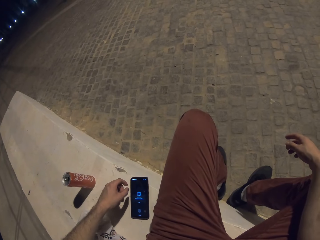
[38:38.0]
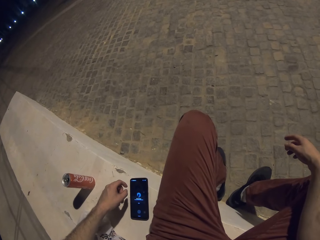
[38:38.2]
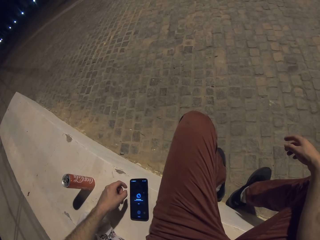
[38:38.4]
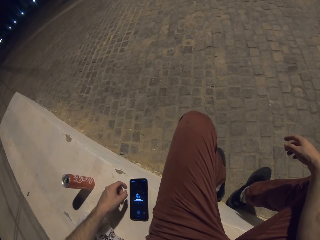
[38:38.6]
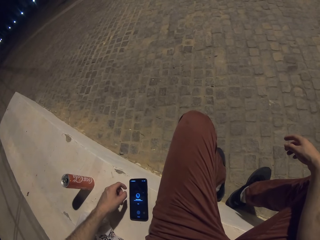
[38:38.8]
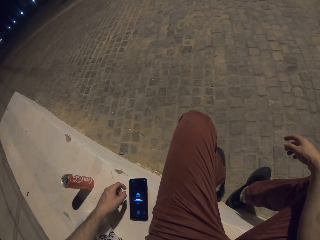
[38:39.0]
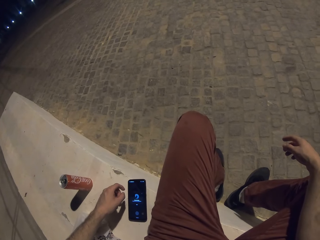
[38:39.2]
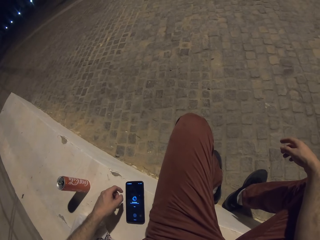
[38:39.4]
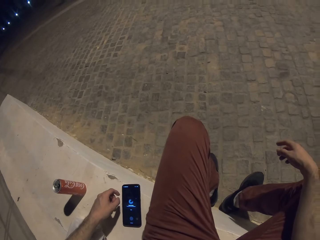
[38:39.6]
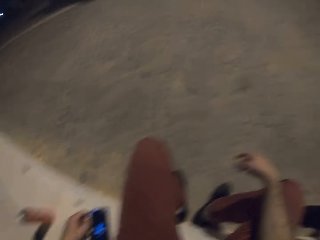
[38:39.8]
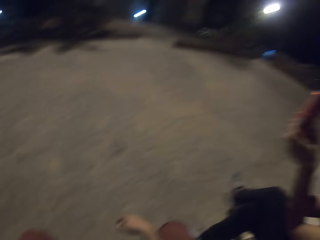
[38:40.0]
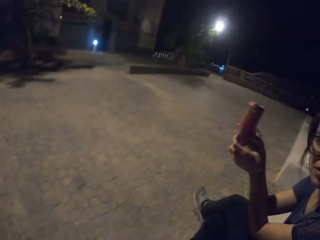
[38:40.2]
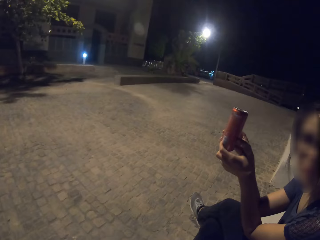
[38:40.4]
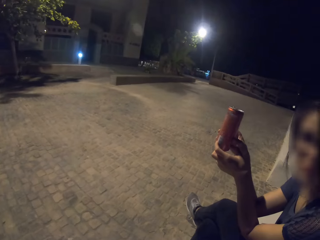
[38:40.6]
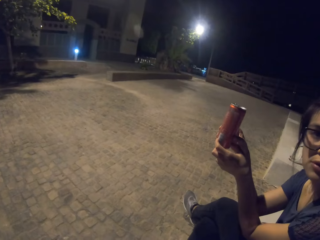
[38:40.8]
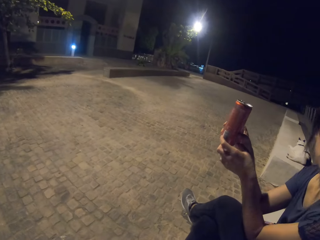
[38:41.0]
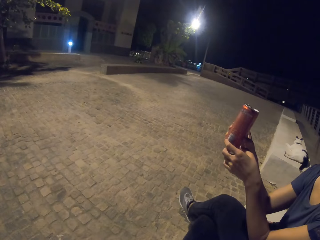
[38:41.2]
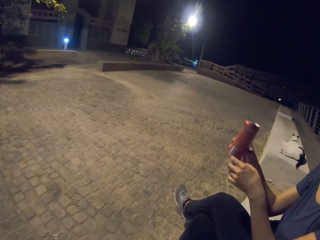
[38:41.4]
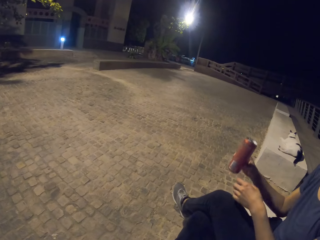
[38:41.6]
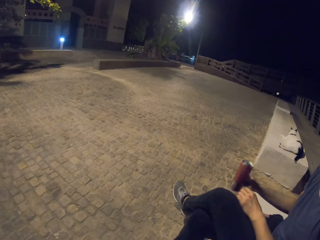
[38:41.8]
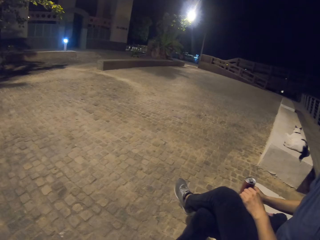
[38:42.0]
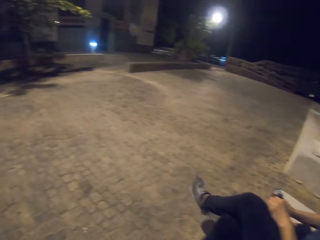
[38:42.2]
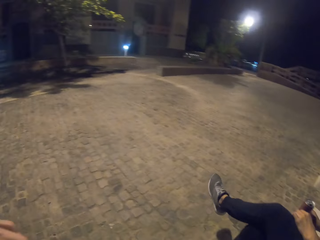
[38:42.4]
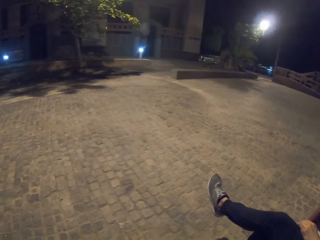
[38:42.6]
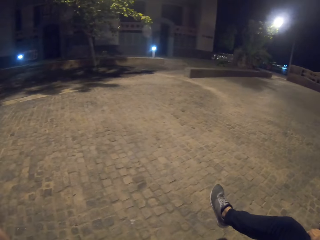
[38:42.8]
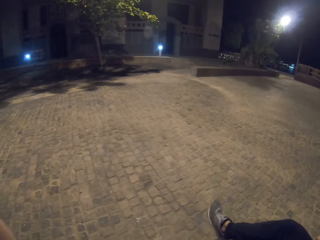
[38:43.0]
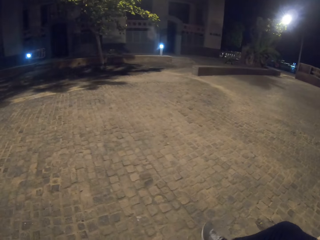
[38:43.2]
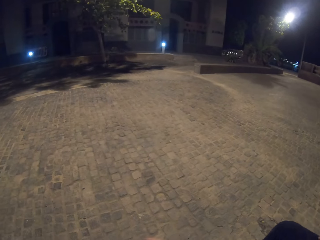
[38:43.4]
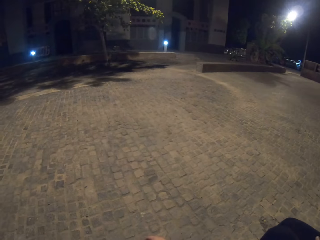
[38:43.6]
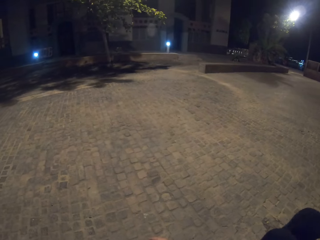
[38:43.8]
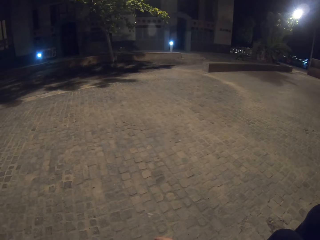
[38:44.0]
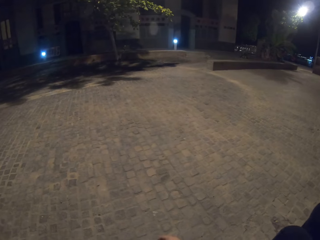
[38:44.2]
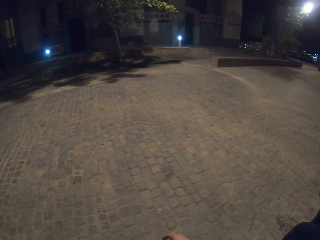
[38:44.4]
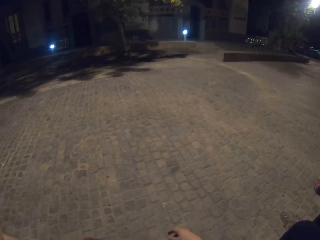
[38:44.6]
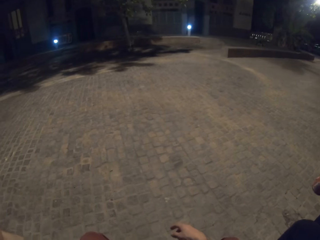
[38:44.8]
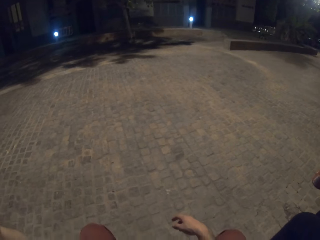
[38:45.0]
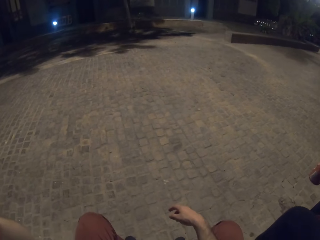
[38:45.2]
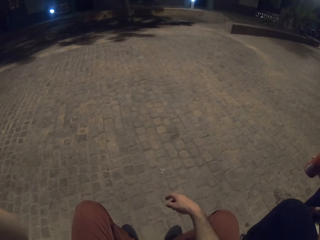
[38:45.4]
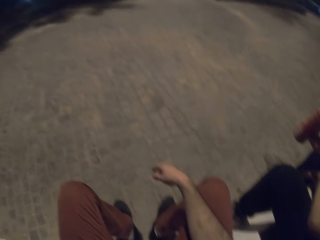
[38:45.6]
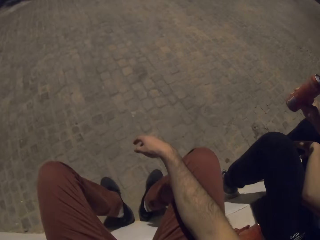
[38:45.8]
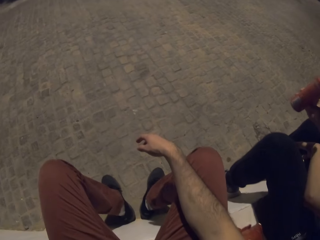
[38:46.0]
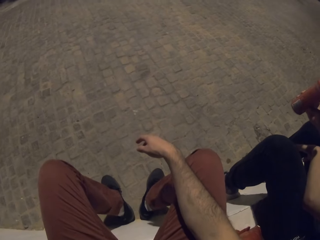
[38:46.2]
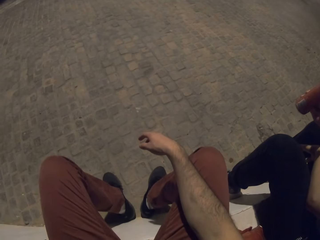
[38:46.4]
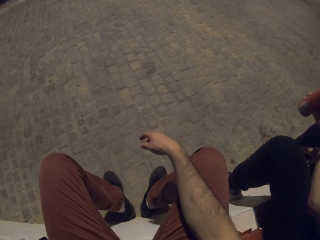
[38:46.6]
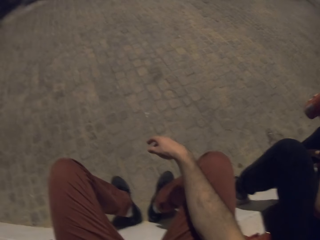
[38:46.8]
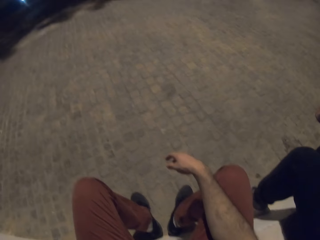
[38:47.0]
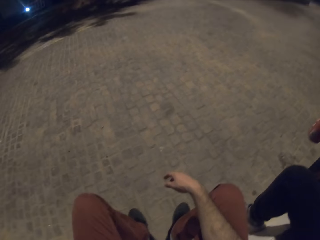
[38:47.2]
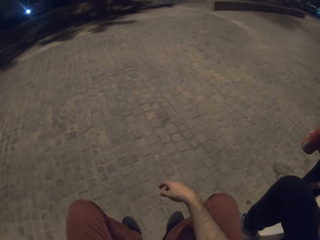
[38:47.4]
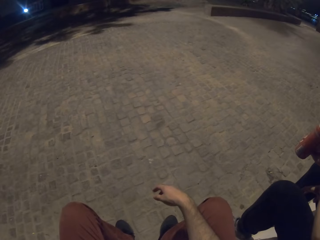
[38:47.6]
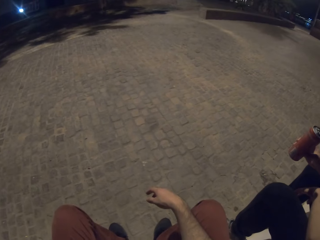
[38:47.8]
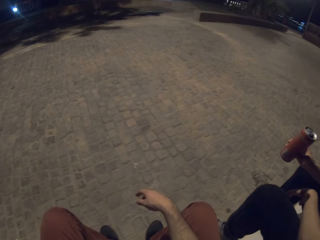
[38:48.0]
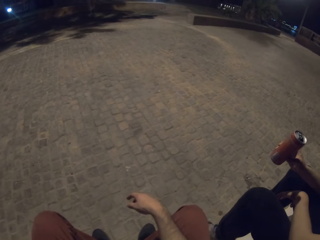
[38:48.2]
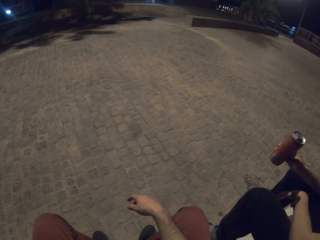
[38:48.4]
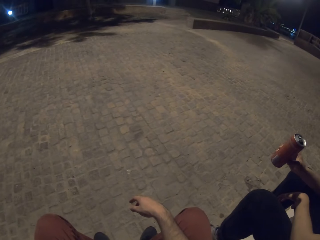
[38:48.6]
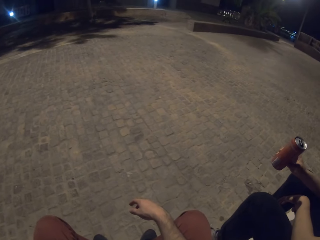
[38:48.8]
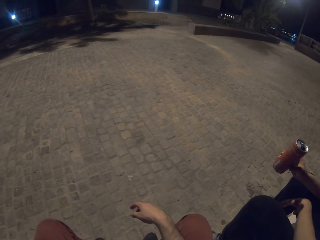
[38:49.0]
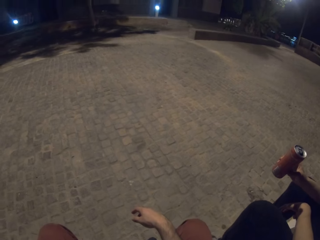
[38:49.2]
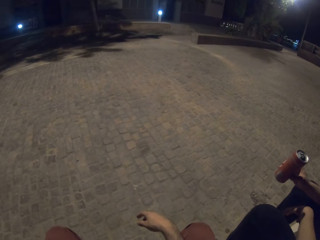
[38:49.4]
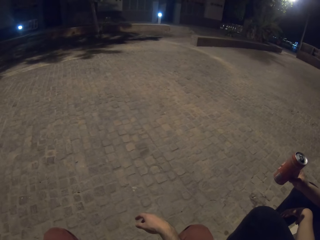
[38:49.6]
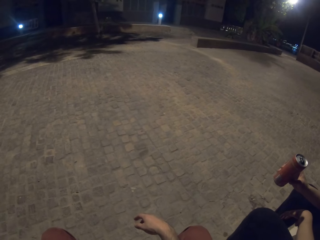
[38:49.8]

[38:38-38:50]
The lady puts down the can of soda. The lady holds the can of soda.

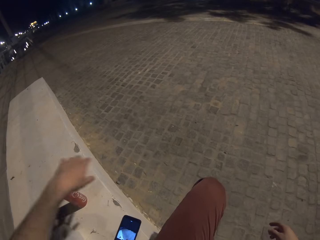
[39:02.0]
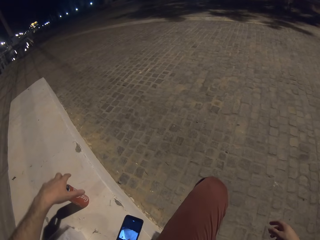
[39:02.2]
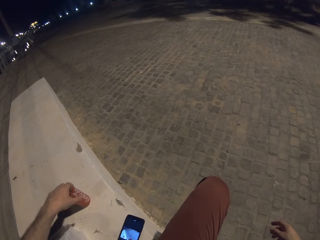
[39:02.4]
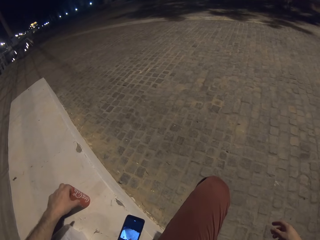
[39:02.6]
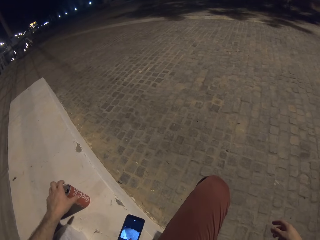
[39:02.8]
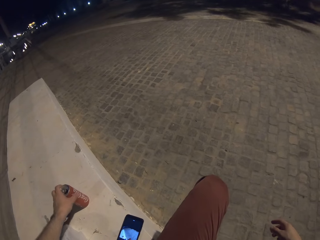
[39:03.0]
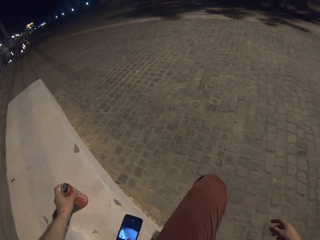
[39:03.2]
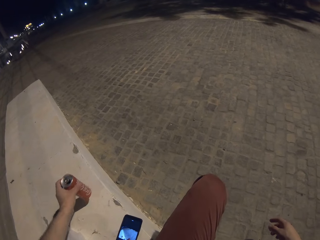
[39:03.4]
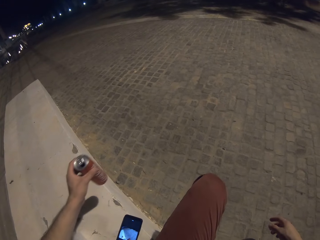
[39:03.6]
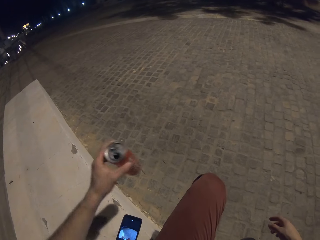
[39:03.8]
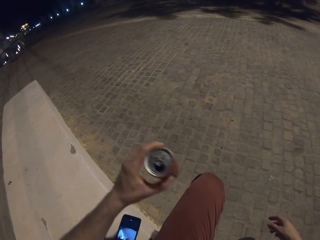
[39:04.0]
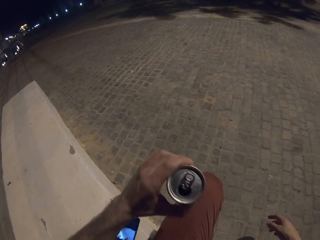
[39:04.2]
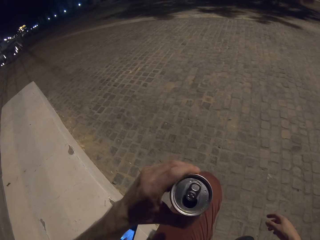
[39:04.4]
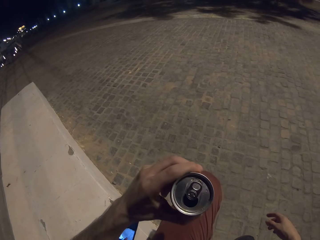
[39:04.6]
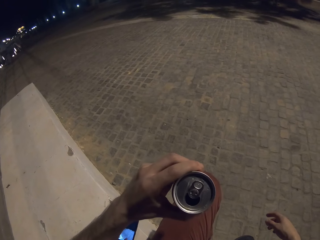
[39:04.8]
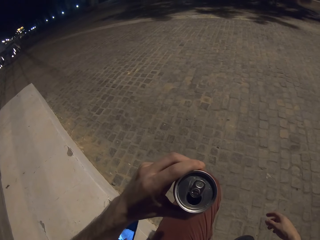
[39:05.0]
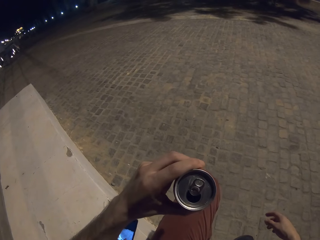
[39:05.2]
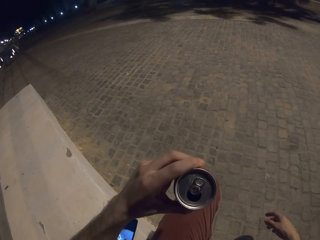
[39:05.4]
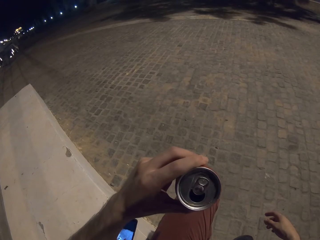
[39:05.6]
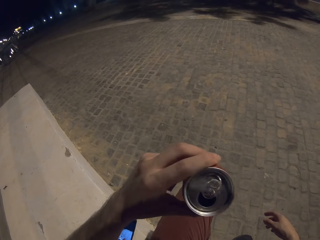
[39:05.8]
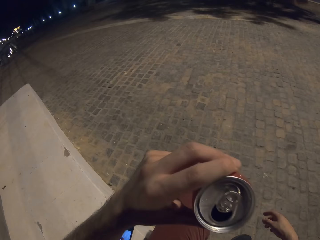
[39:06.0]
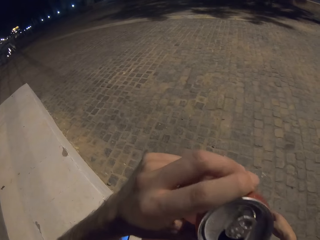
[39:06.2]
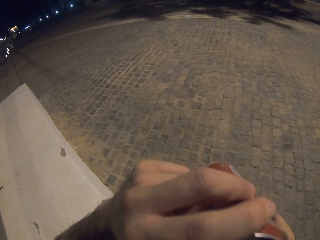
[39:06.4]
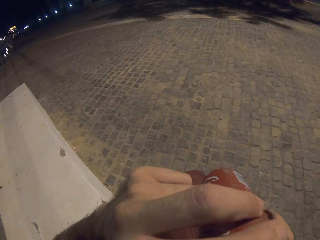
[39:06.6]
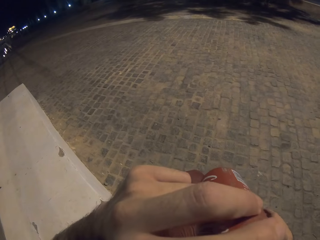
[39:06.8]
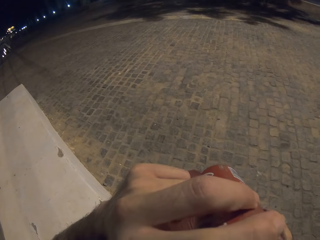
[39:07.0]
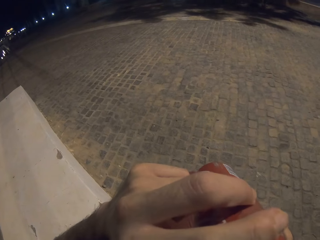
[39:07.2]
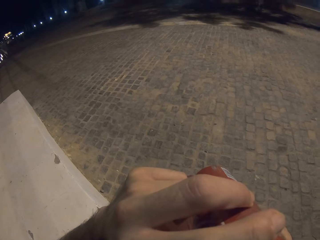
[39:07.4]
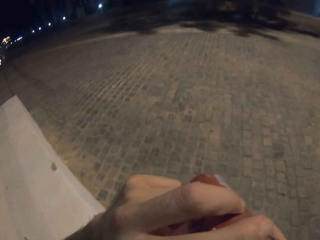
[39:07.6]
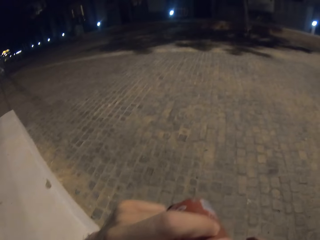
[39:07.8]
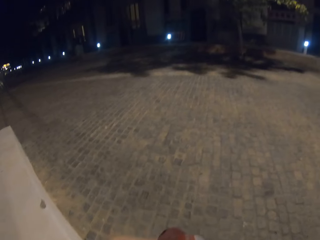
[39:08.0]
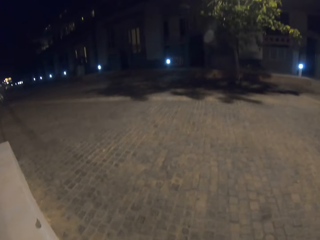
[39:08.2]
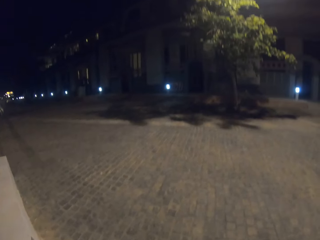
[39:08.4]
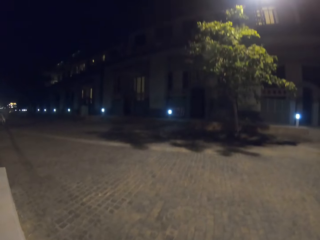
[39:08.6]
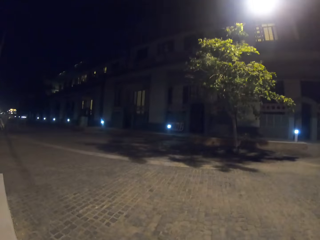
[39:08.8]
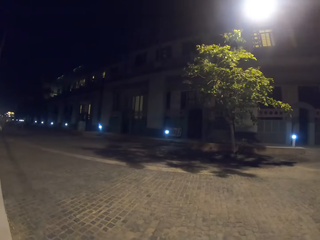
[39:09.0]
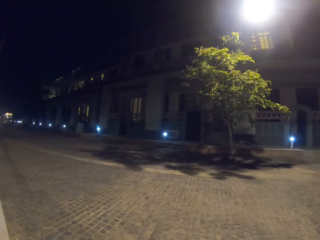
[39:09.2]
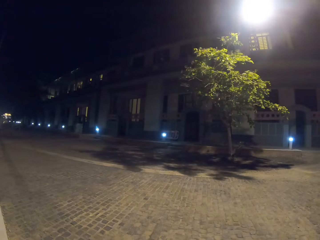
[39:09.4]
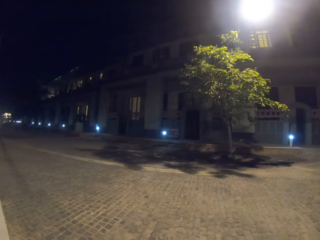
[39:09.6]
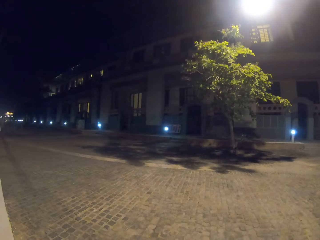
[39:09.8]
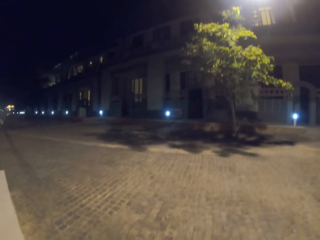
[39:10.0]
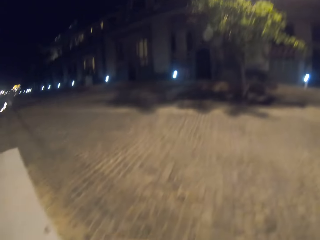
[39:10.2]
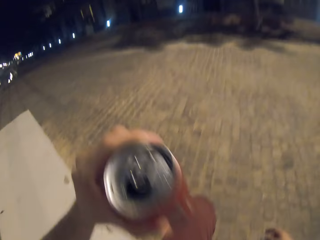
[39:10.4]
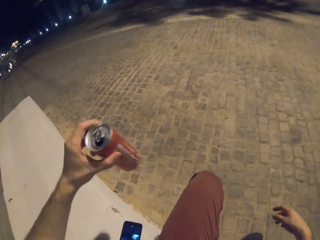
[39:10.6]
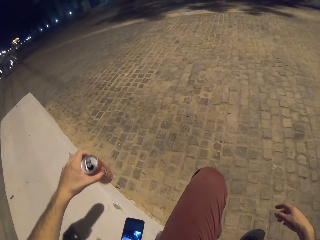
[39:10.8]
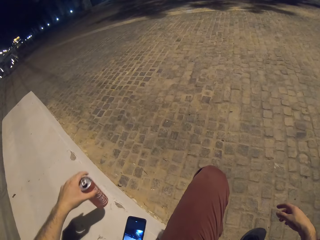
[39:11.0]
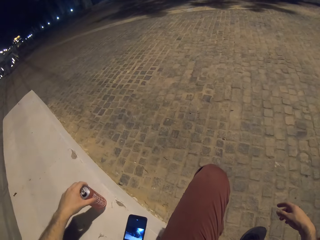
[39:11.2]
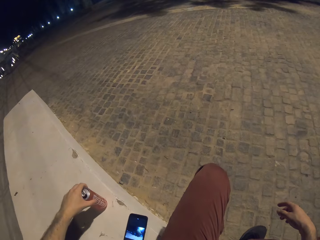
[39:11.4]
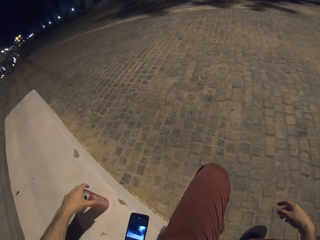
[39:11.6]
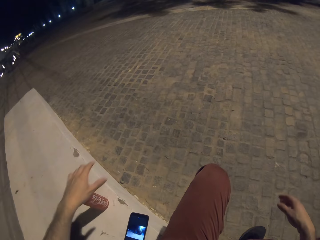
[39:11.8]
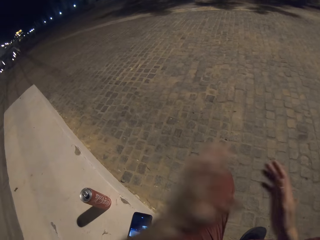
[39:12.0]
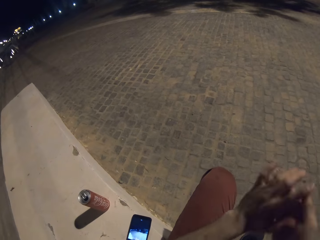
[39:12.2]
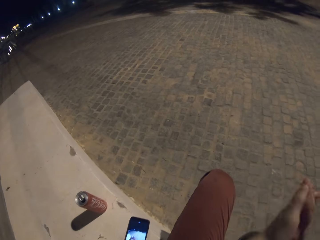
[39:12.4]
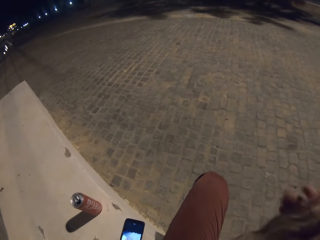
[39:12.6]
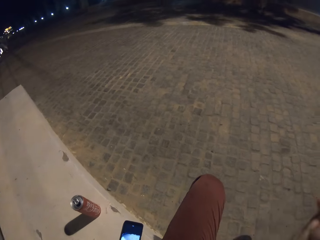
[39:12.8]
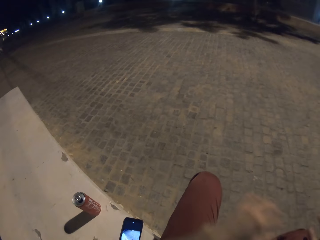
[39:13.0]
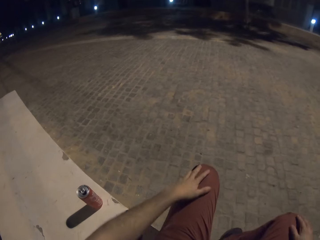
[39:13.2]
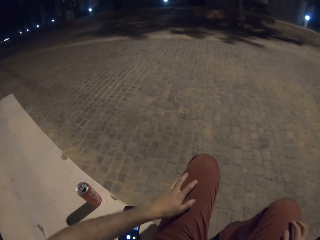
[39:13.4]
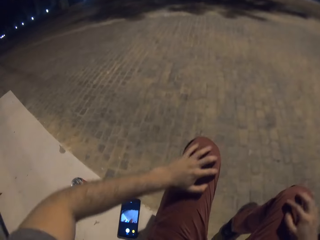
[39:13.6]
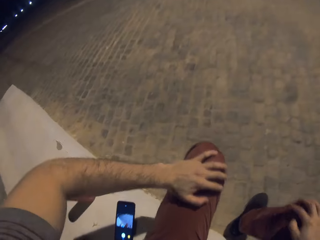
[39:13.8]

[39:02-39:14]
The camera wearer picks the coca cola can. He drinks the soft drink. He puts down the can of soda and rubs his hands.
